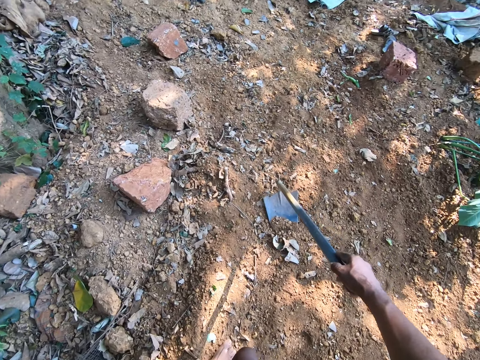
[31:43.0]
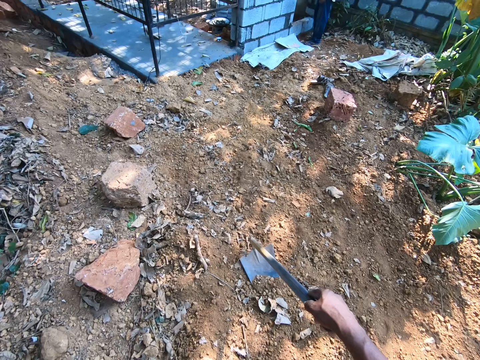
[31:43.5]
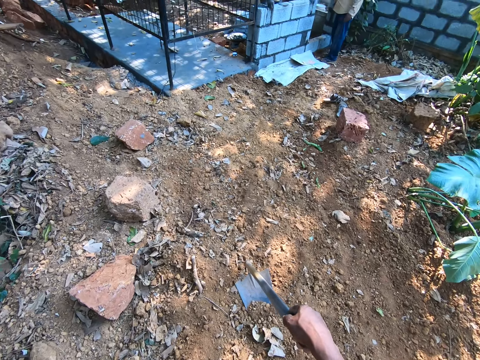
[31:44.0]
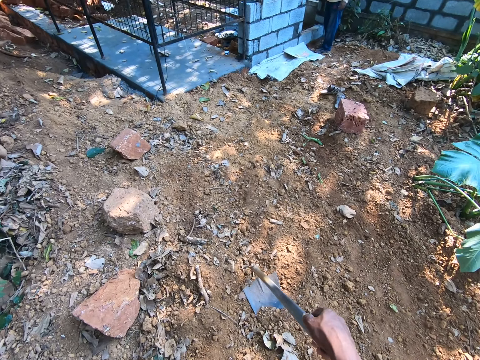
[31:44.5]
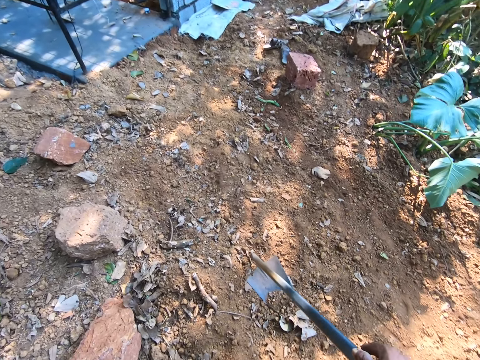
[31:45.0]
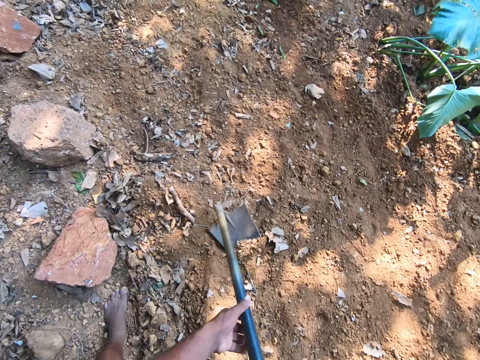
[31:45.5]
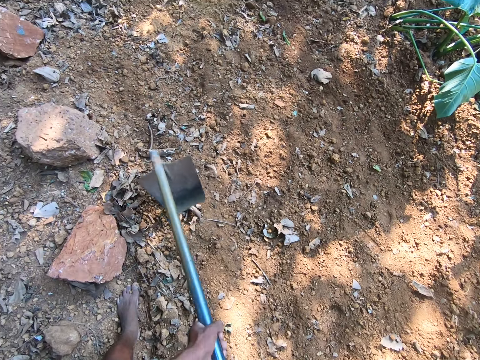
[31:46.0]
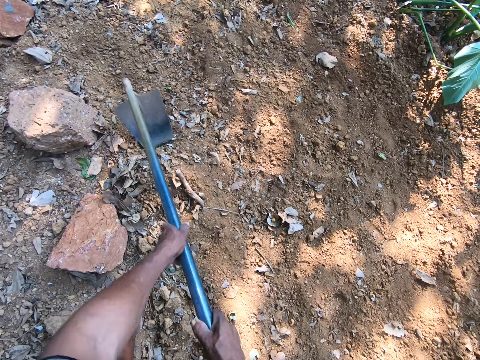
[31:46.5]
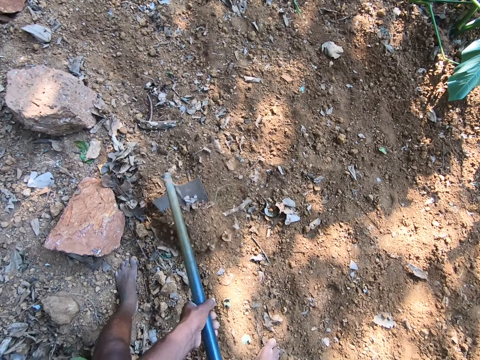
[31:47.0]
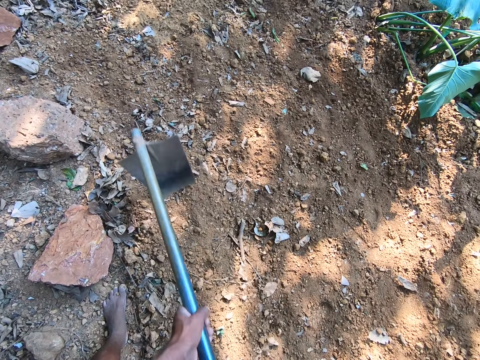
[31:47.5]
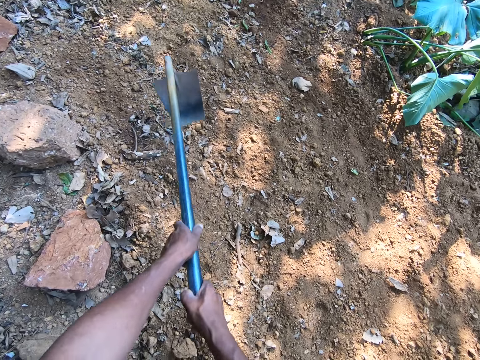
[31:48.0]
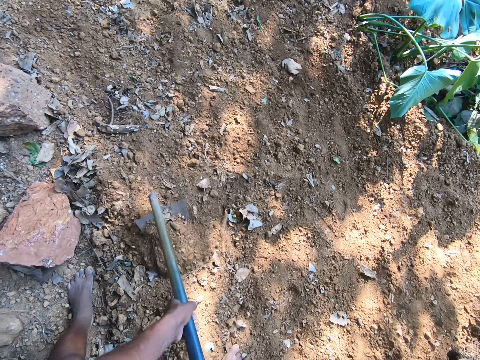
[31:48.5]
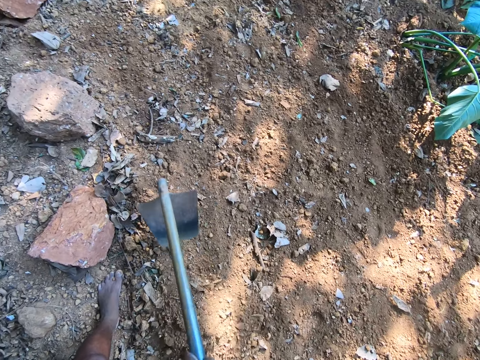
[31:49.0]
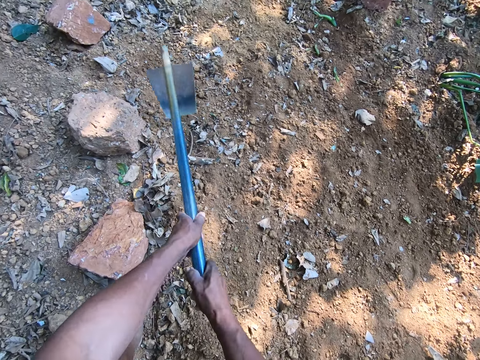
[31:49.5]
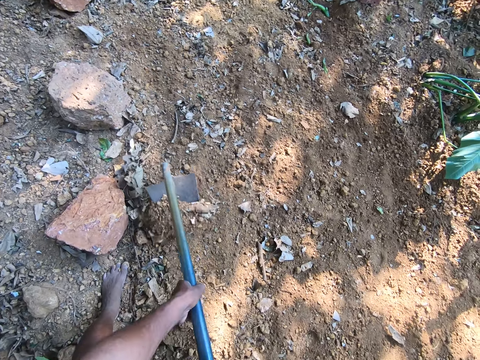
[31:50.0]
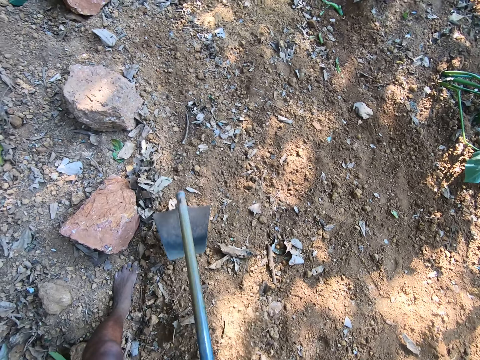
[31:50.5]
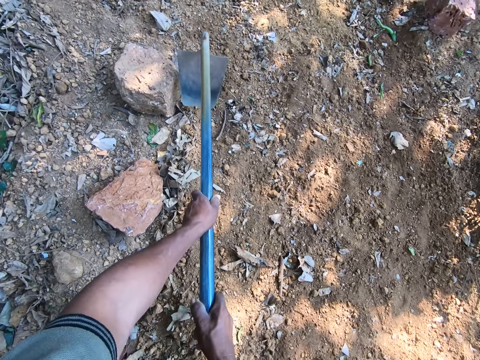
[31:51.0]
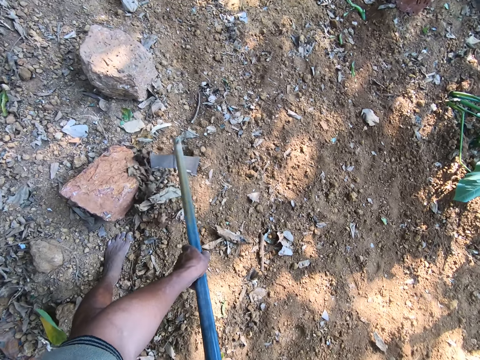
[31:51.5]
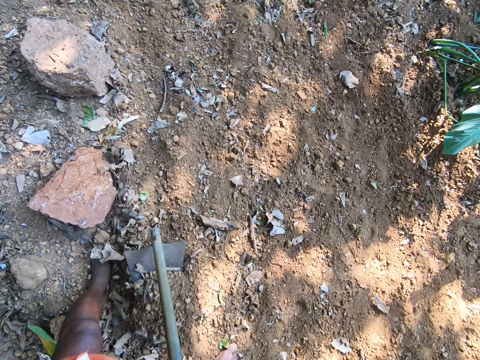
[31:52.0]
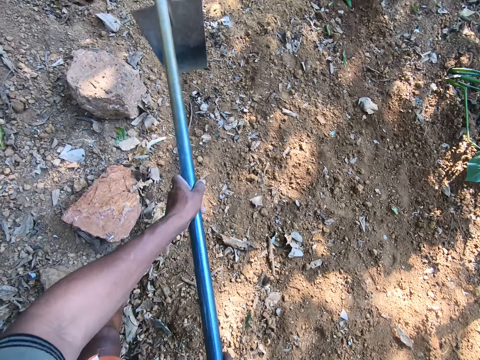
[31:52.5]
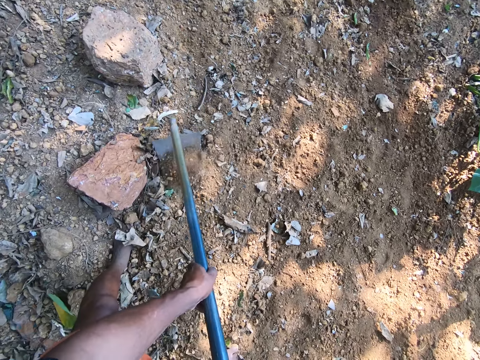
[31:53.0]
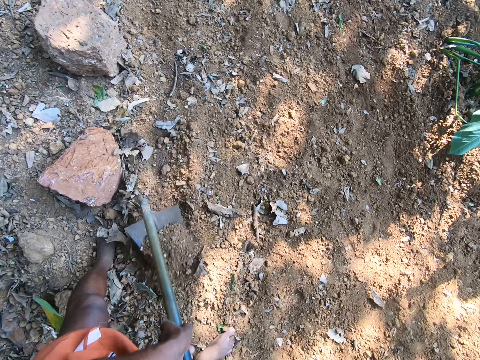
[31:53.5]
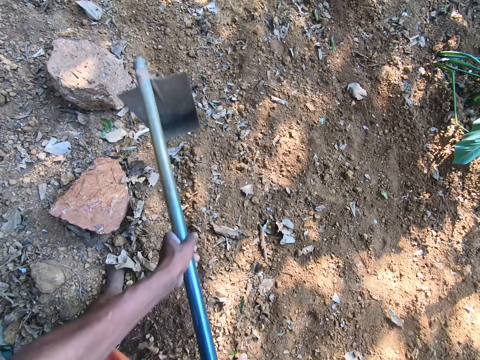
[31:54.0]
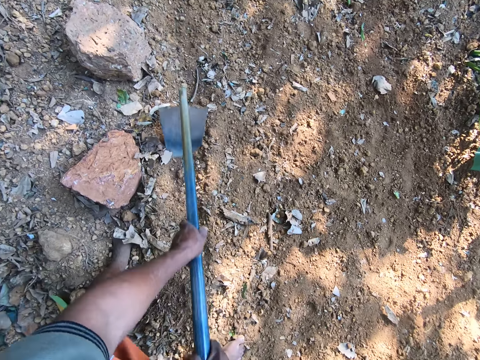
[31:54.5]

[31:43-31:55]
The camera wearer digs the ground with the hoe in both hands.

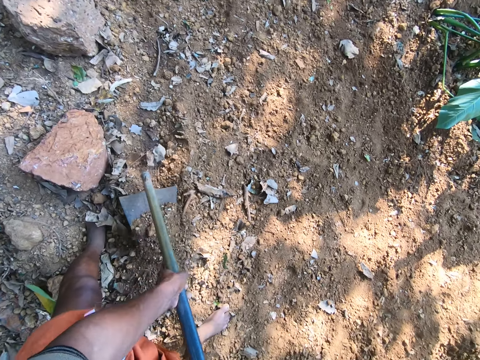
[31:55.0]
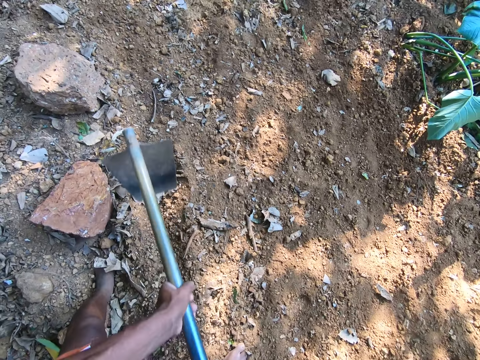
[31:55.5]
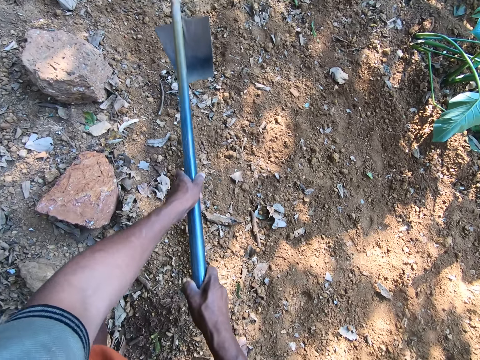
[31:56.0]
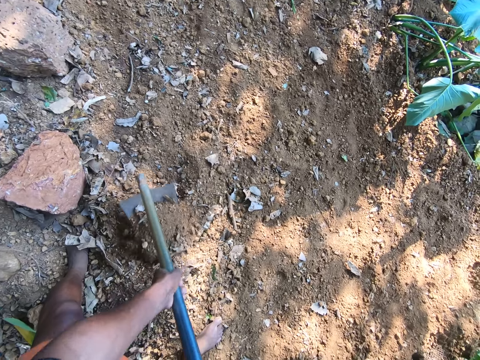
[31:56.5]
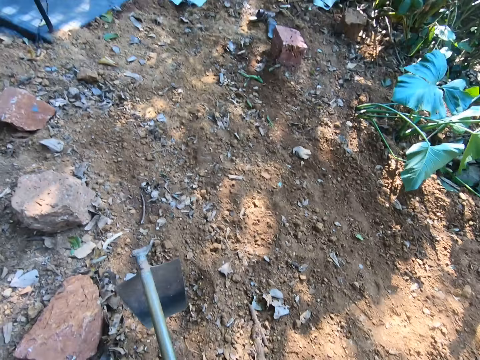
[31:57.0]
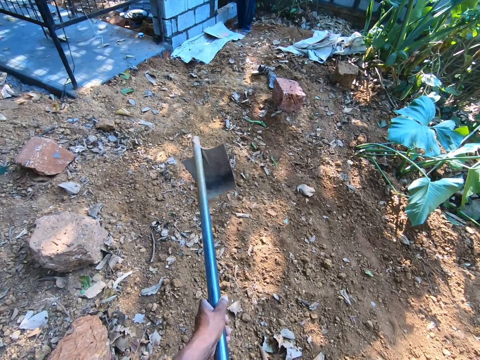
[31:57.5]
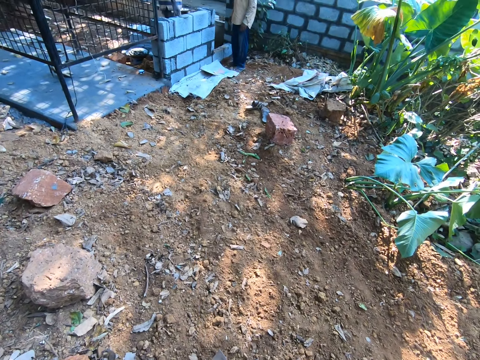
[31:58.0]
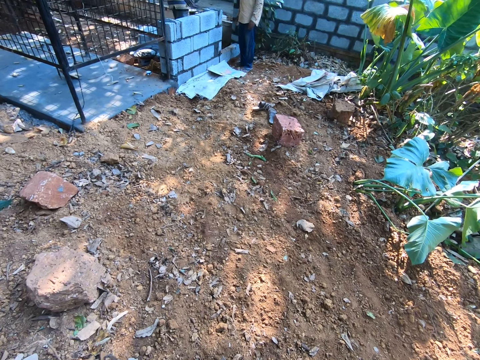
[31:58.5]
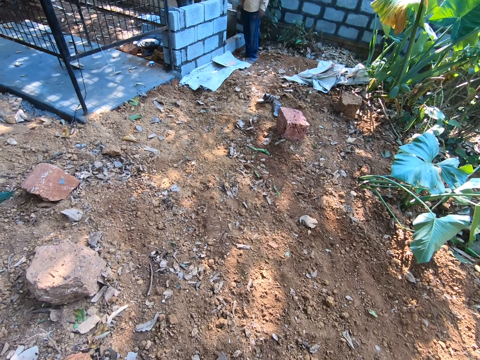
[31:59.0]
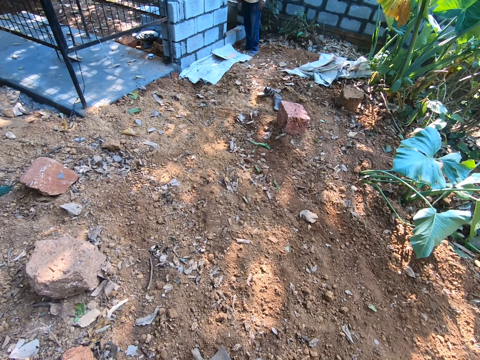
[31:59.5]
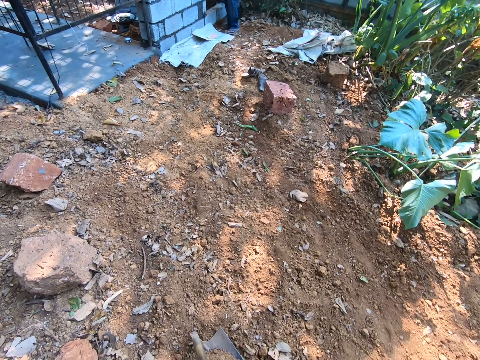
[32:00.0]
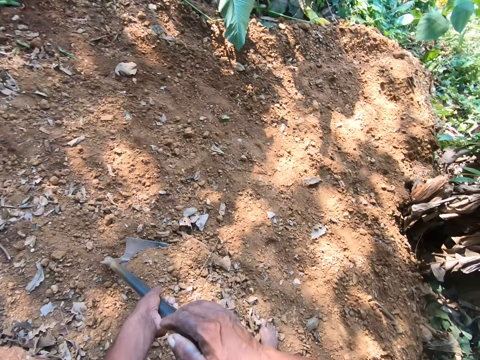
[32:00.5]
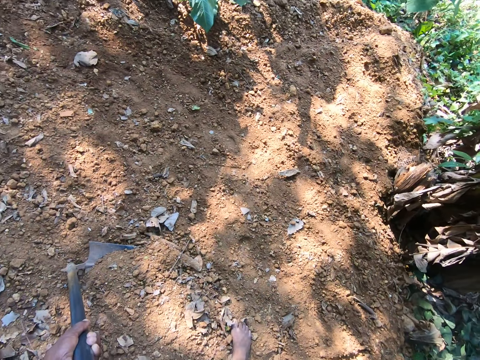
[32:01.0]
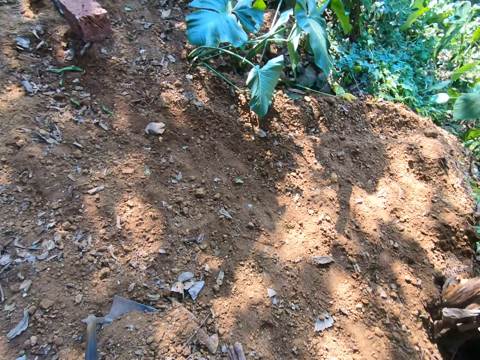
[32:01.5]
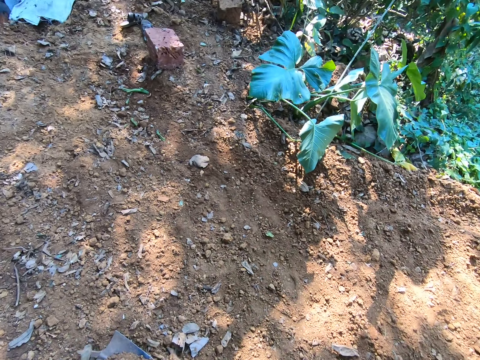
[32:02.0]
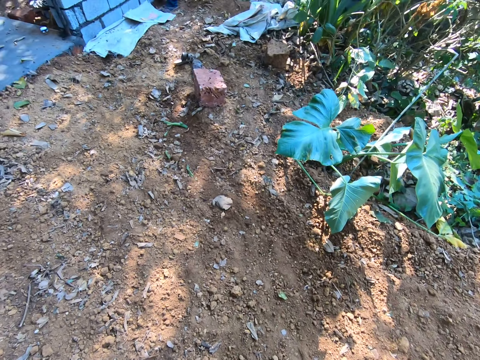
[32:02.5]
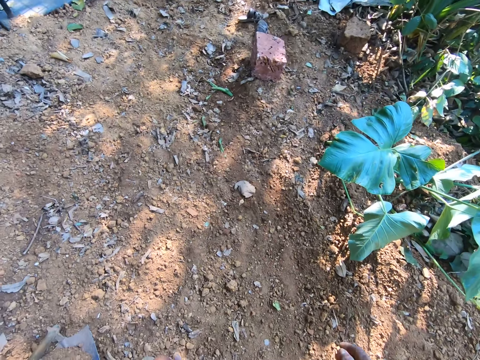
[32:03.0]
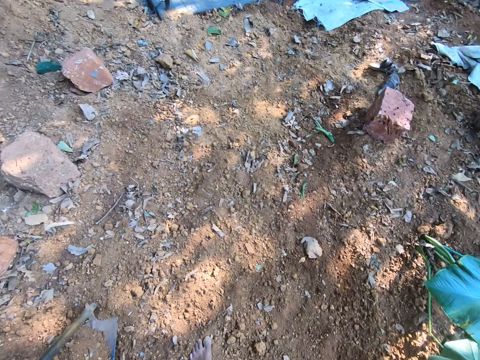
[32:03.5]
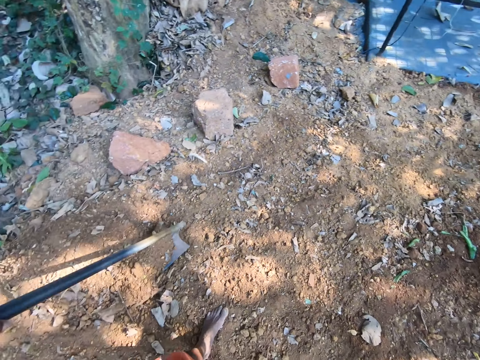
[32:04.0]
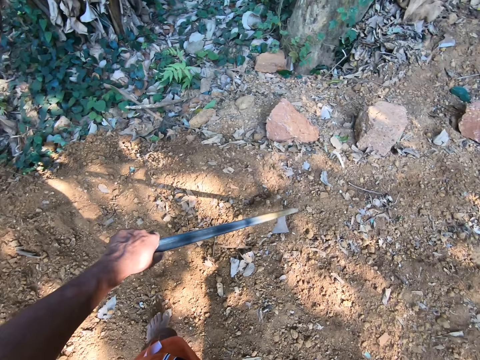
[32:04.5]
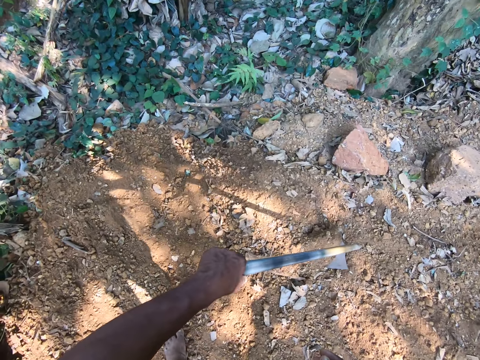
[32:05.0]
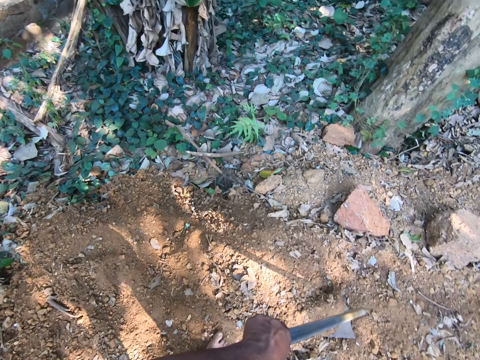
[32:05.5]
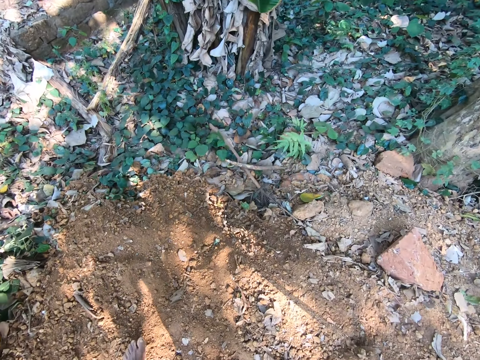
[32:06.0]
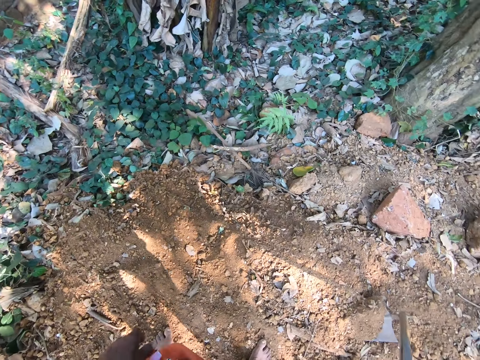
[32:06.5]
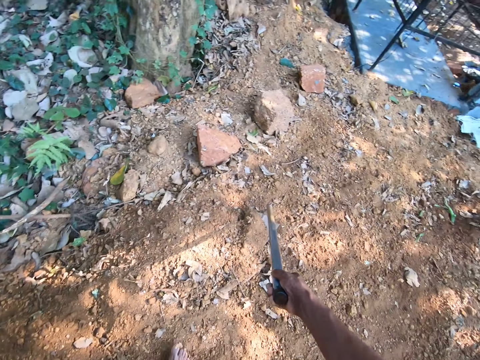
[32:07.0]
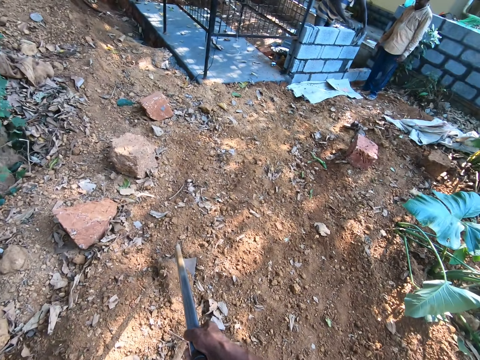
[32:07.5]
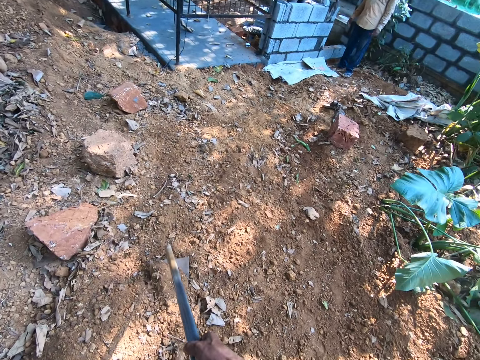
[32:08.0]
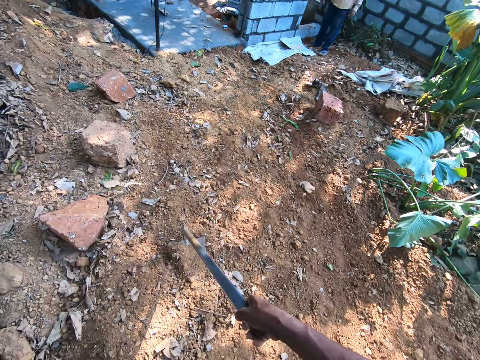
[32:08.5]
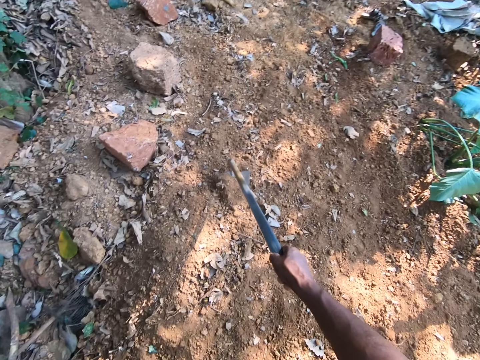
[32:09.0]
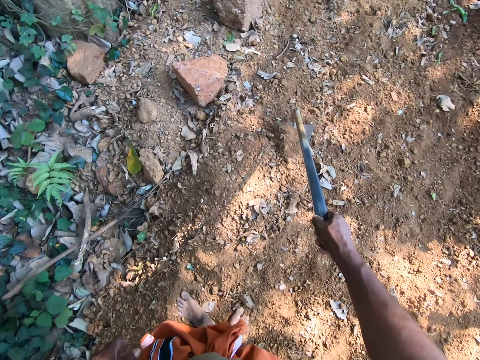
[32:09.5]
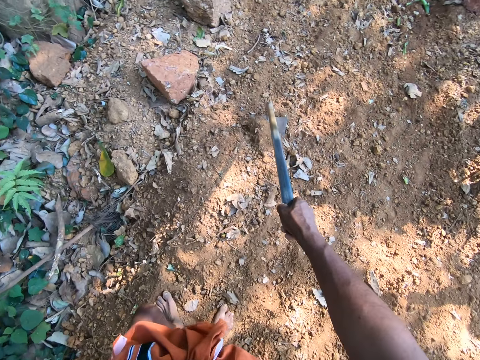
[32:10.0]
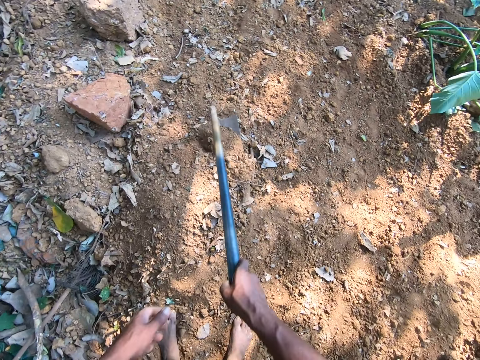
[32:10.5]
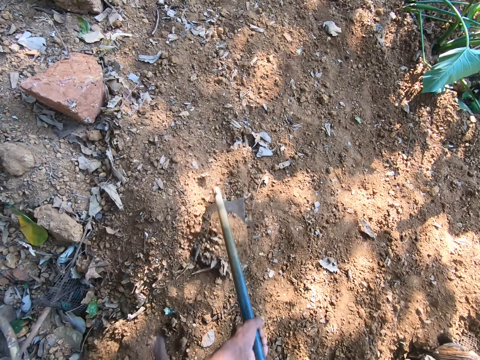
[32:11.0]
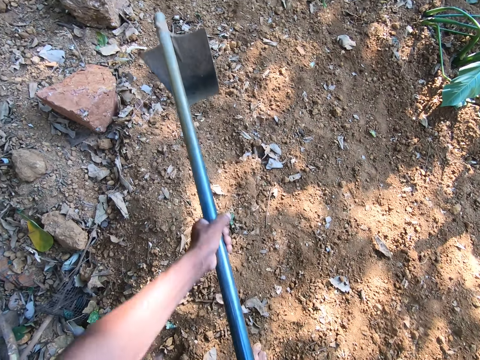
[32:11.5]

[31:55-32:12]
The camera wearer converses with a man. He holds the hoe in both hands. He laughs. He holds the hoe with his left hand. He spits saliva. He holds the hoe with his right hand. He digs the ground with the hoe with his right hand. He digs the ground with the hoe in both hands.
